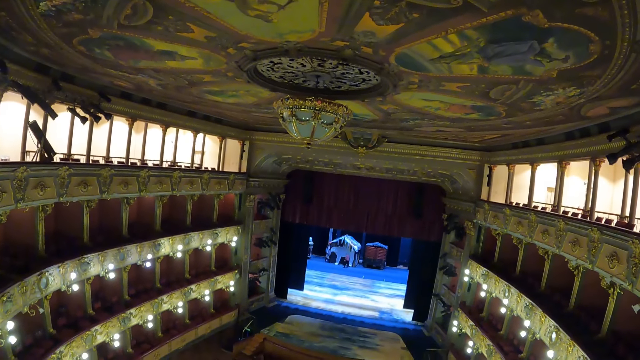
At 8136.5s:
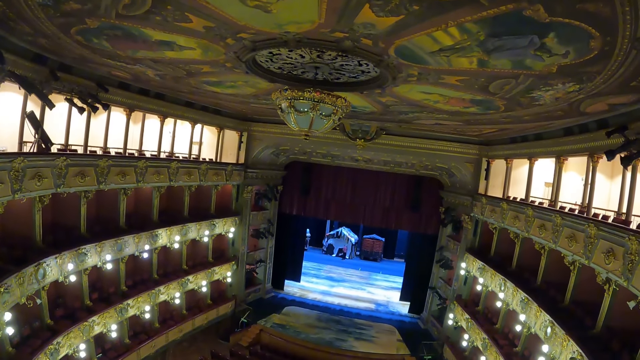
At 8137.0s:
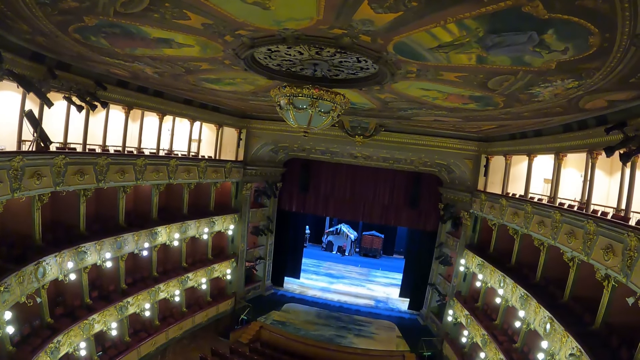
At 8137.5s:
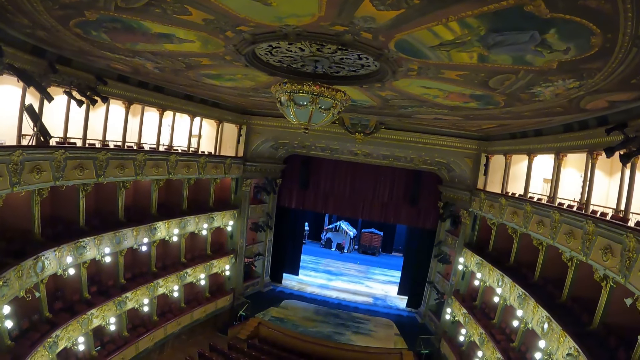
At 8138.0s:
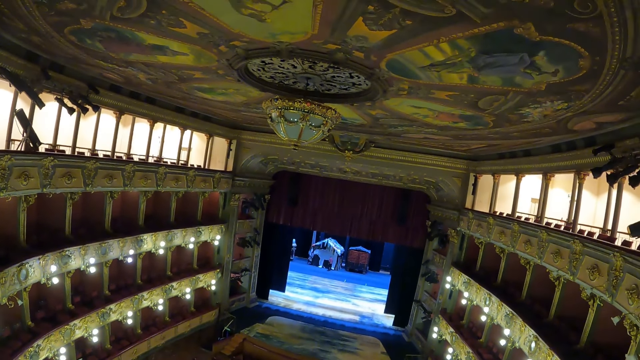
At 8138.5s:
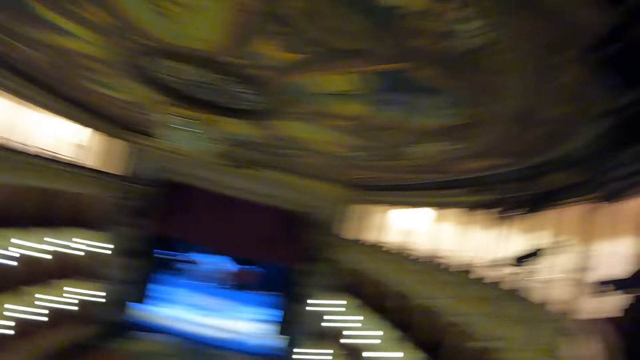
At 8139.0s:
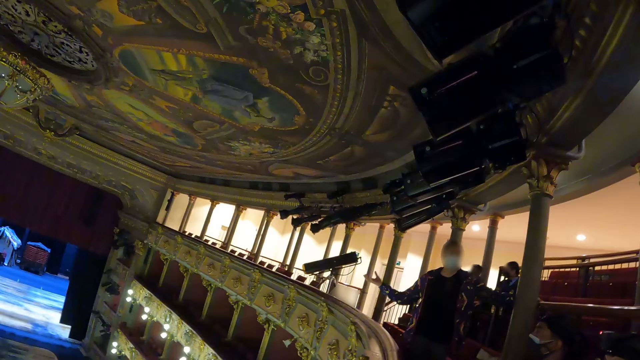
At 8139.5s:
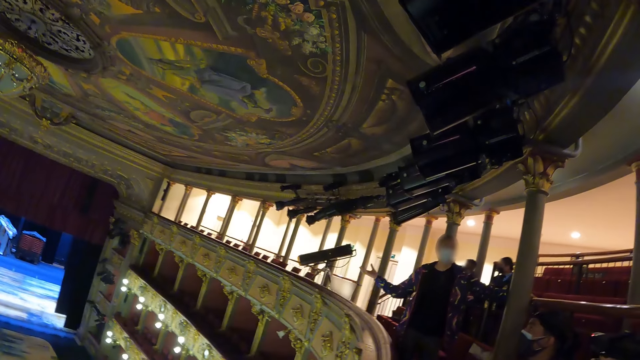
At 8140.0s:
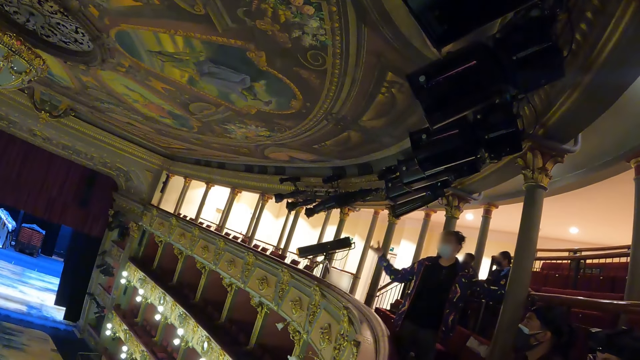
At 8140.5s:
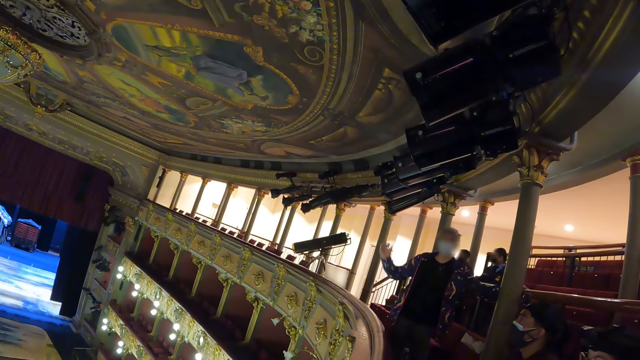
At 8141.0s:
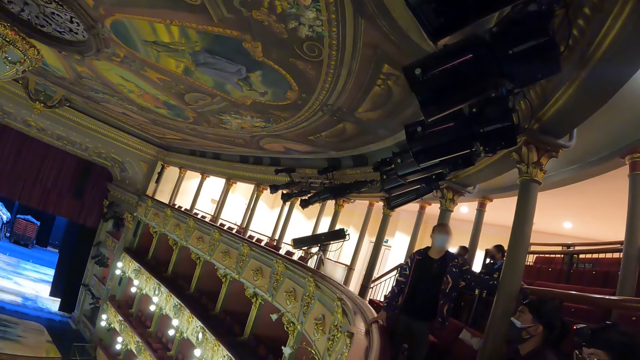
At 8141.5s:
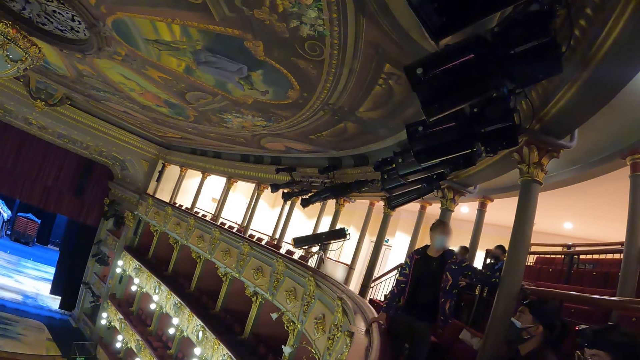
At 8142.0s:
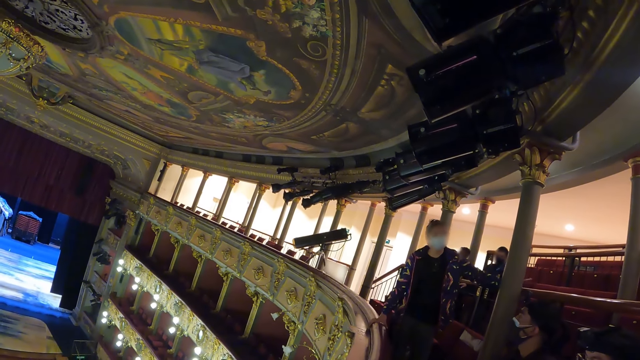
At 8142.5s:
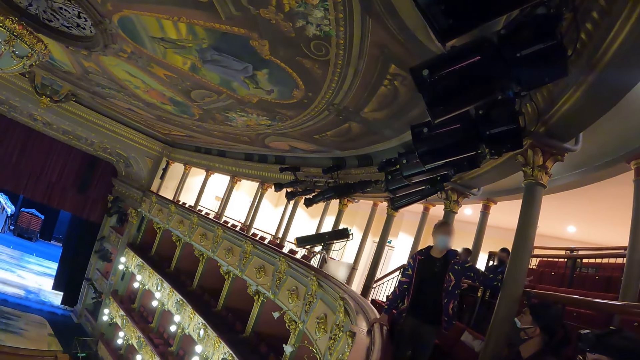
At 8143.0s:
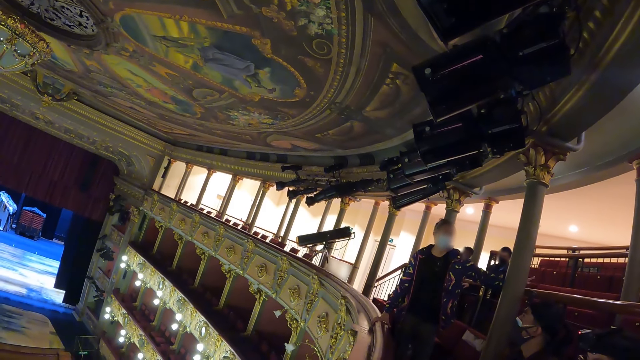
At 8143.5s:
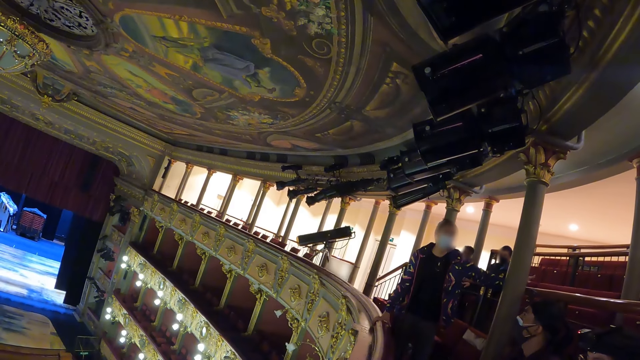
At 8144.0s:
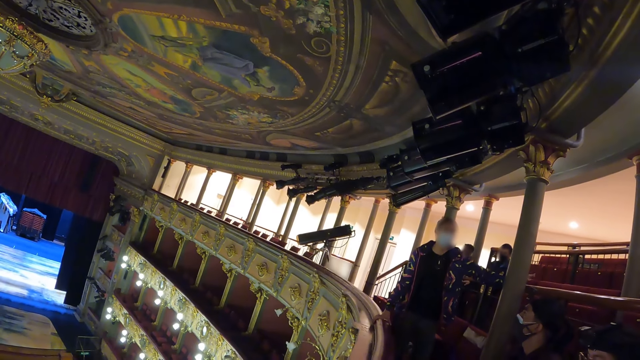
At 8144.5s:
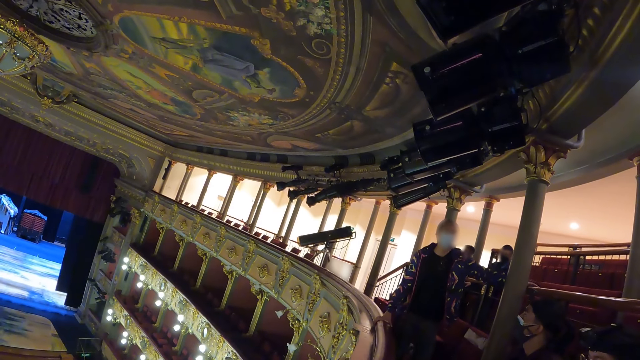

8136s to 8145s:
The camera wearer looks at a woman. The woman gestures in the auditorium.

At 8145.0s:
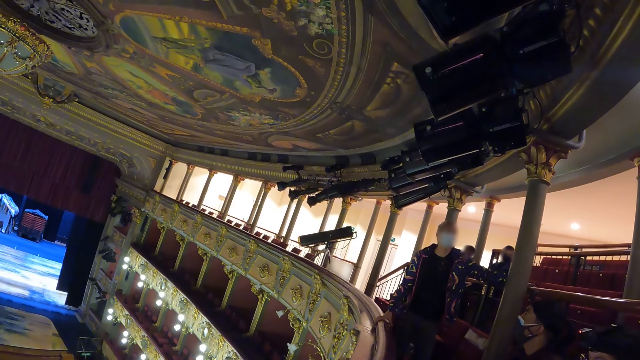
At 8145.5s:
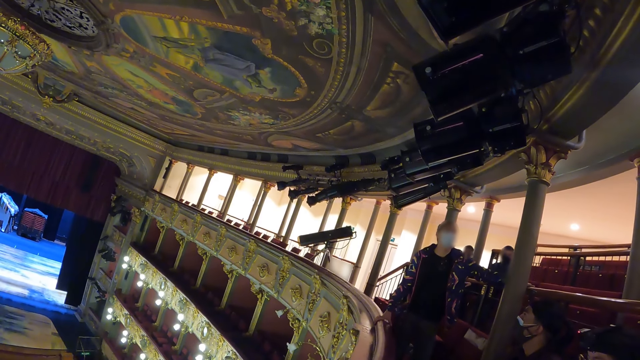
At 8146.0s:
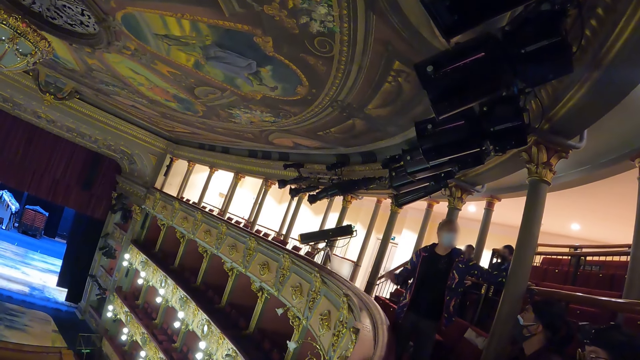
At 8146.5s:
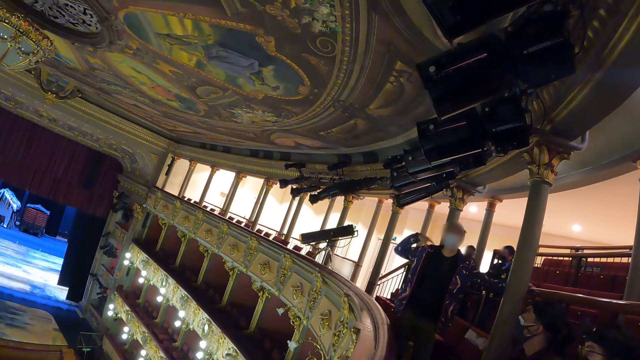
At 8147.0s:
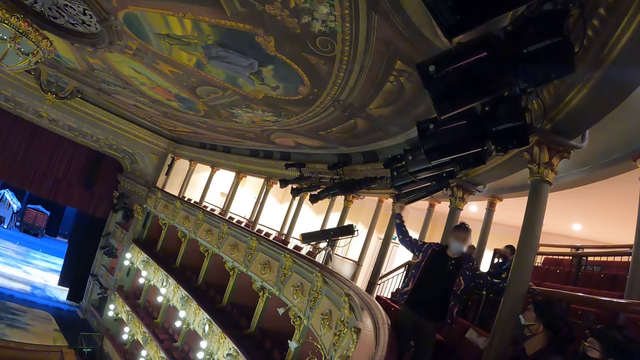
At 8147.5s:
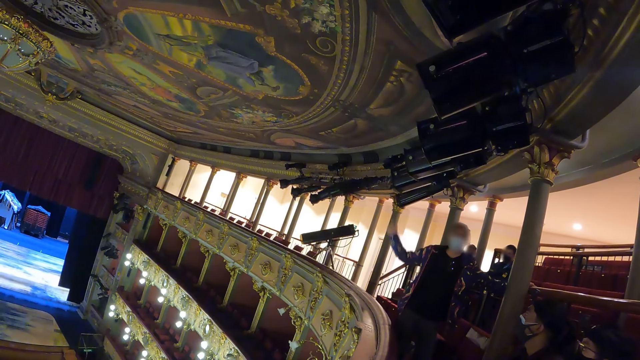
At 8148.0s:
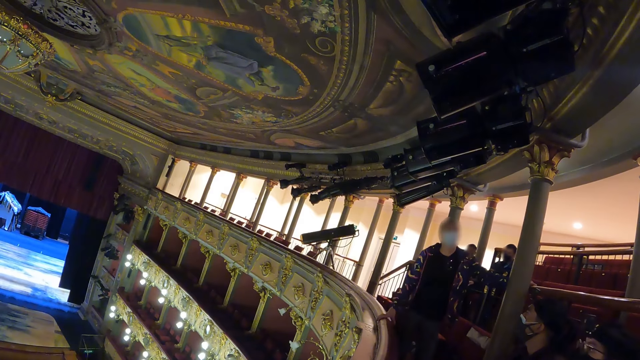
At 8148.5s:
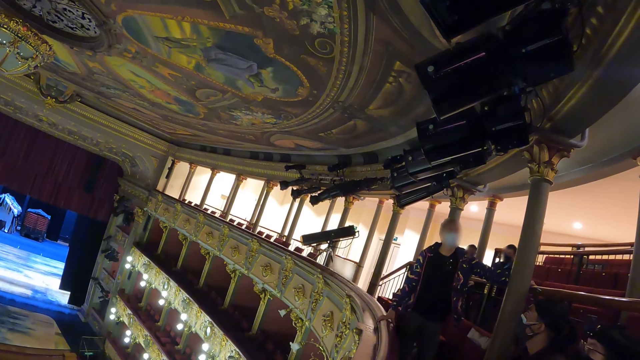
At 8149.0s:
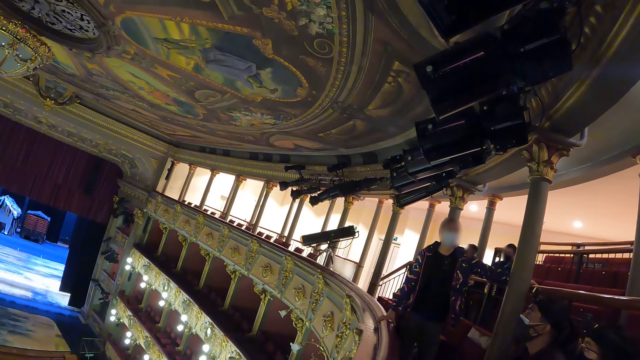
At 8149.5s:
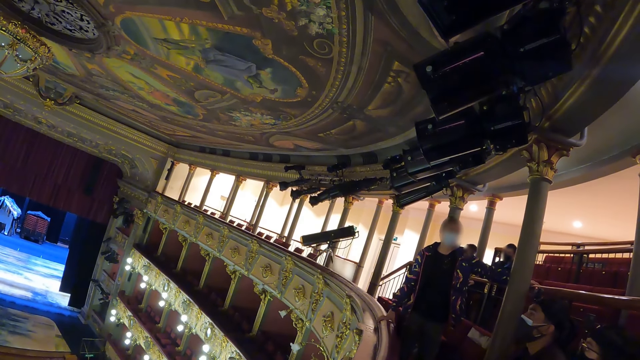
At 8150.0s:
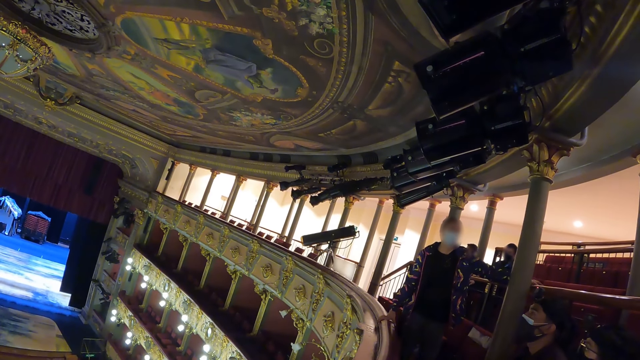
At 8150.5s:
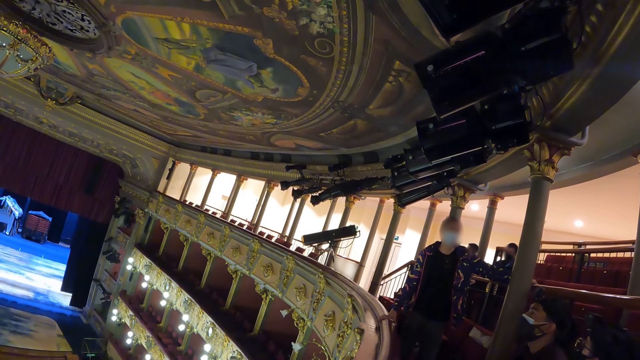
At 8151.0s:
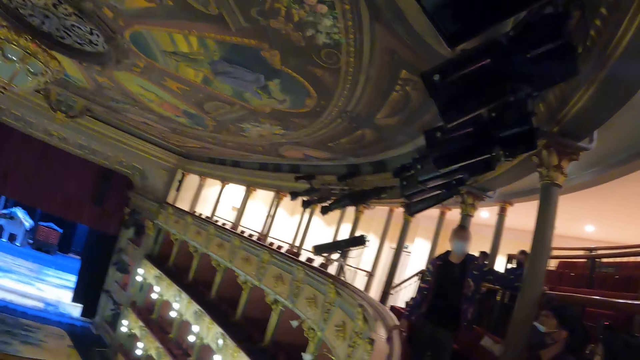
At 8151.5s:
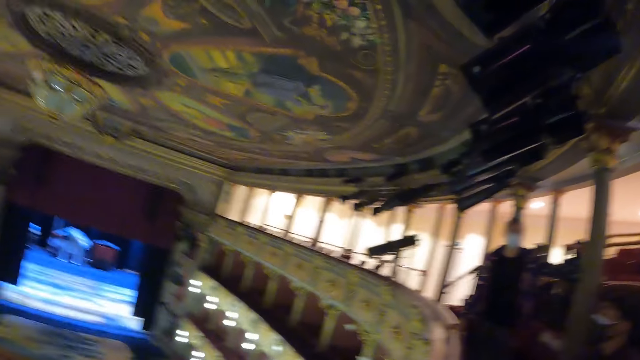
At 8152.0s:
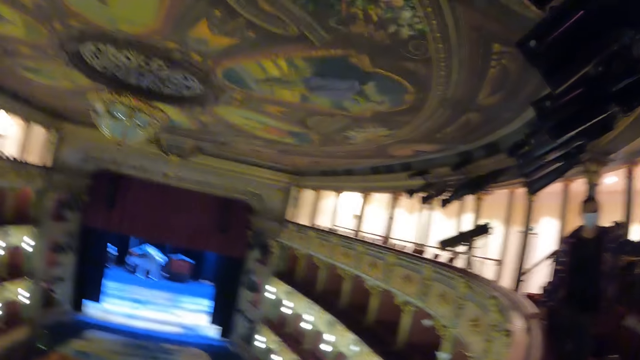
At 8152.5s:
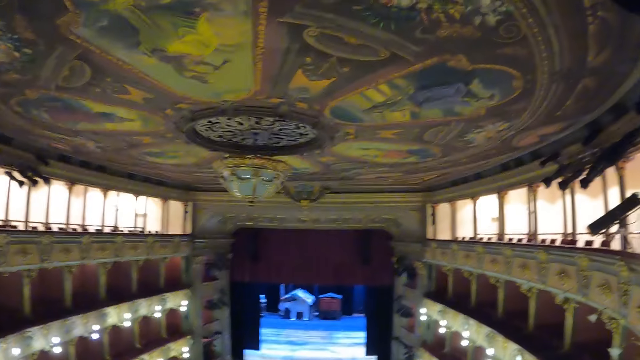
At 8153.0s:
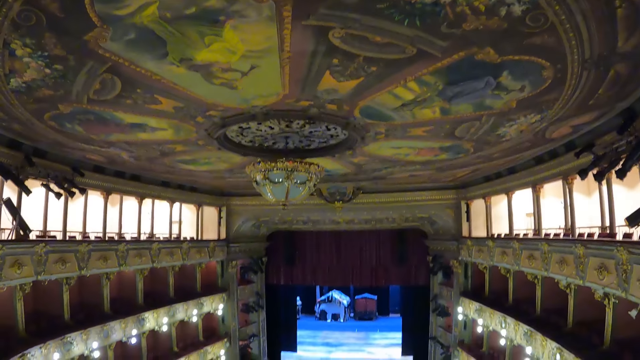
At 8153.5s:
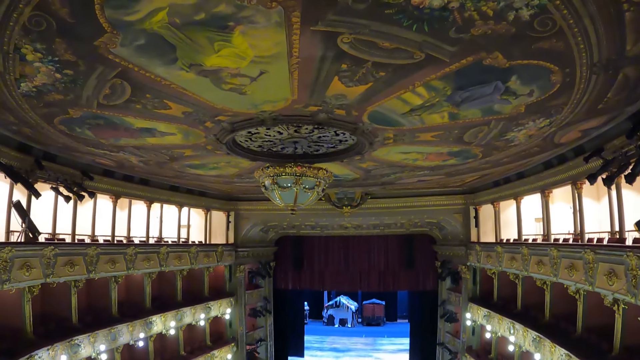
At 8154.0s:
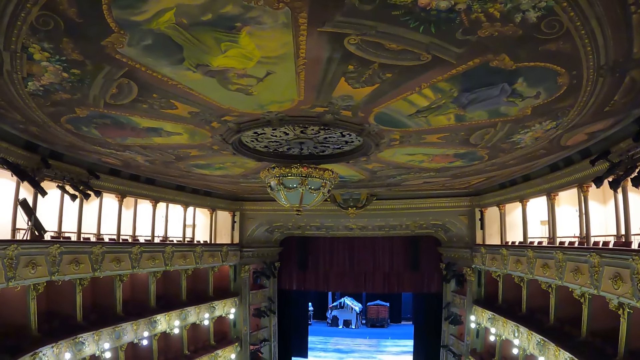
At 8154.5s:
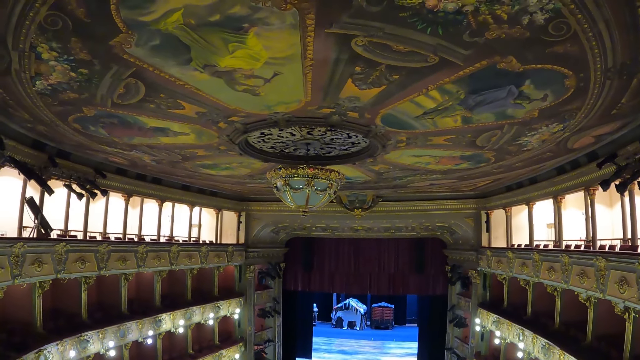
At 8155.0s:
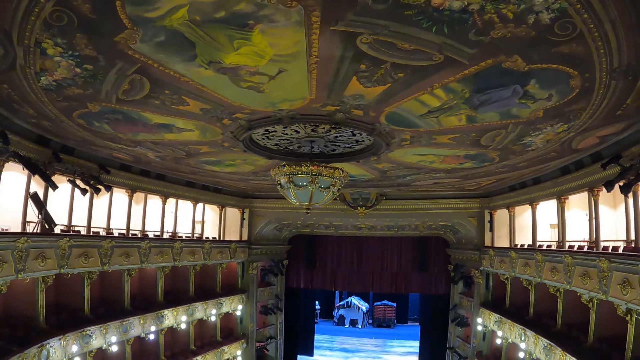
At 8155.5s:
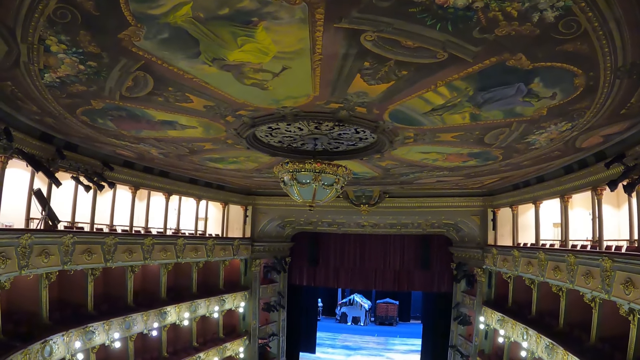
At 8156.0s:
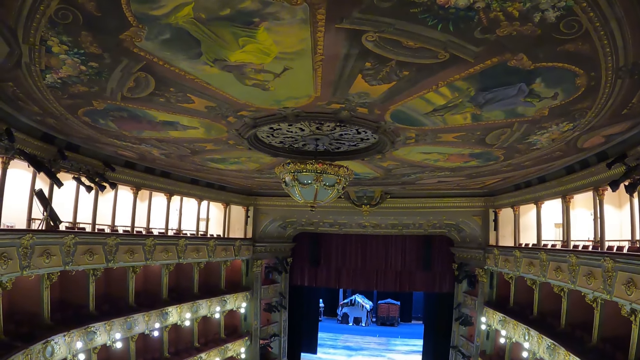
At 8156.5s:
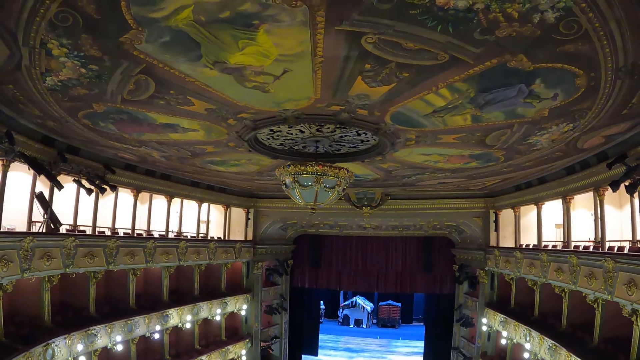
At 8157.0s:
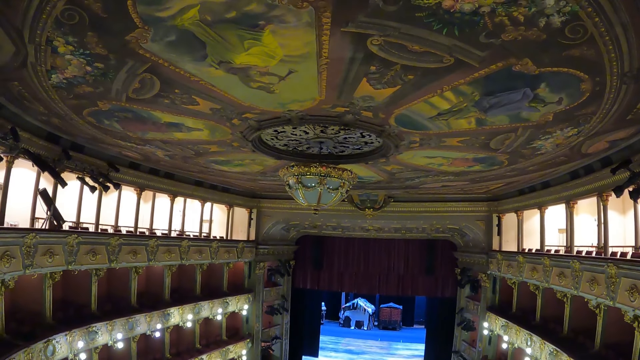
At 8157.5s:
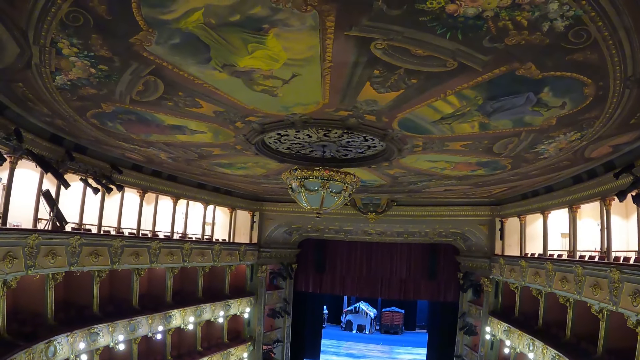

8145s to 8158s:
A person lifts up his hand. The person lifts his hand up. The camera wearer stares in the auditorium.
